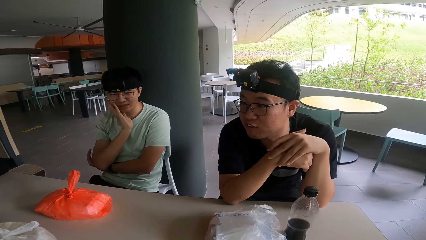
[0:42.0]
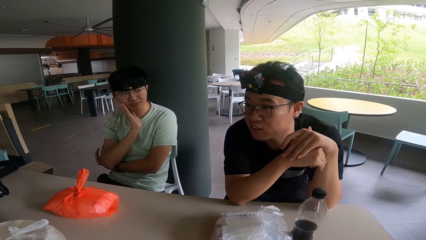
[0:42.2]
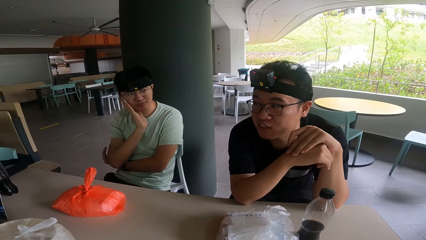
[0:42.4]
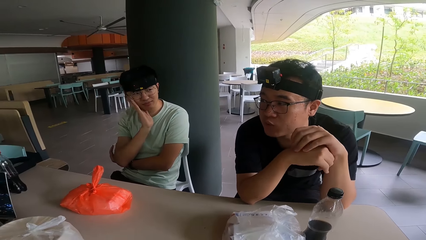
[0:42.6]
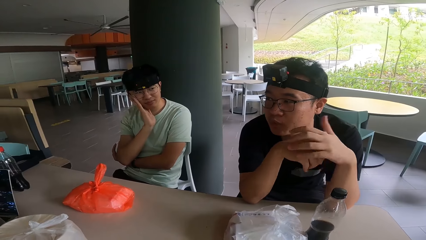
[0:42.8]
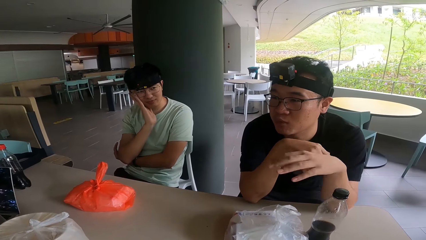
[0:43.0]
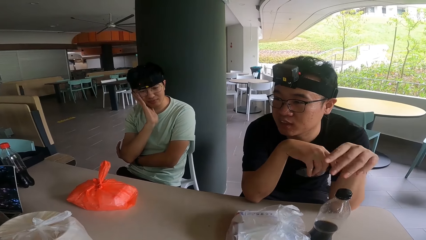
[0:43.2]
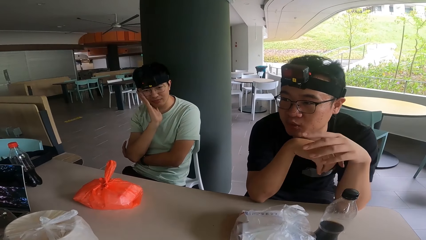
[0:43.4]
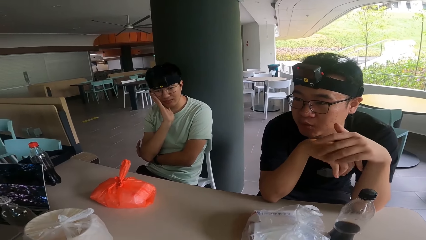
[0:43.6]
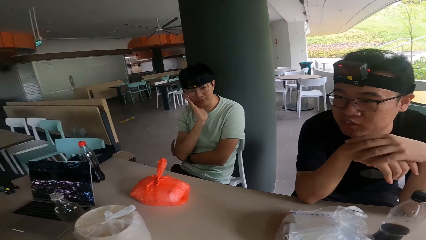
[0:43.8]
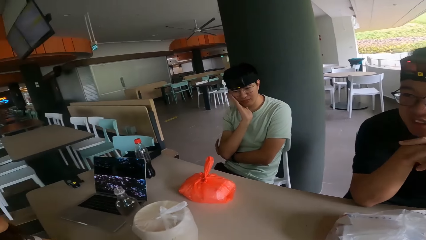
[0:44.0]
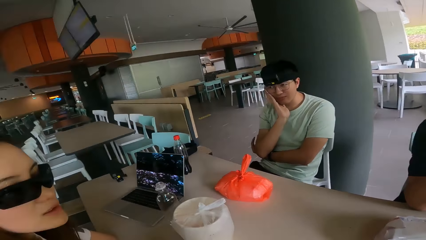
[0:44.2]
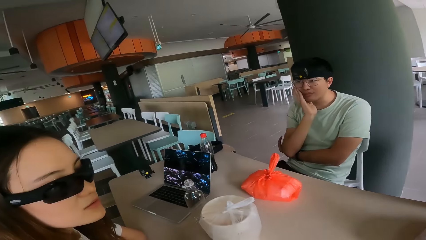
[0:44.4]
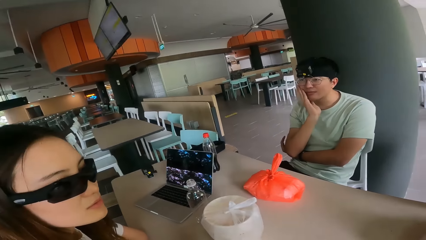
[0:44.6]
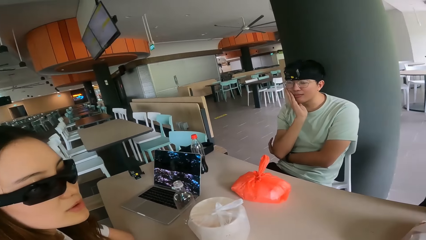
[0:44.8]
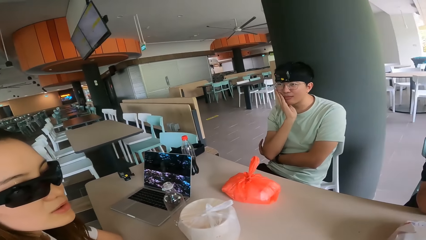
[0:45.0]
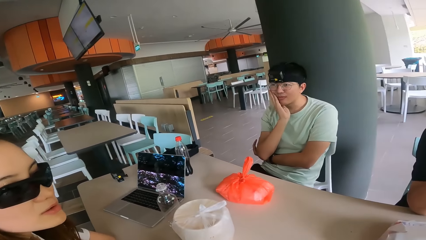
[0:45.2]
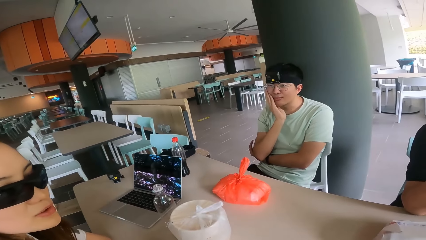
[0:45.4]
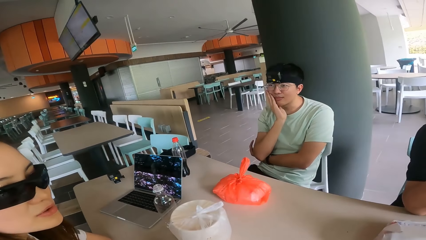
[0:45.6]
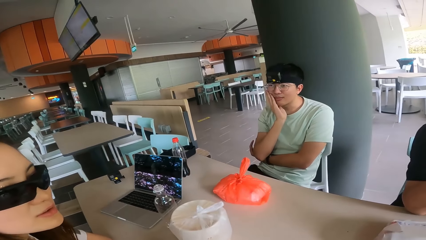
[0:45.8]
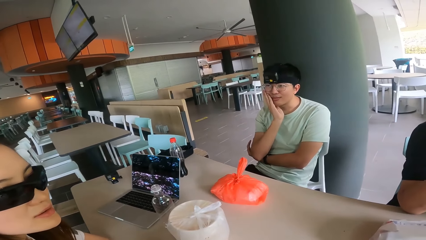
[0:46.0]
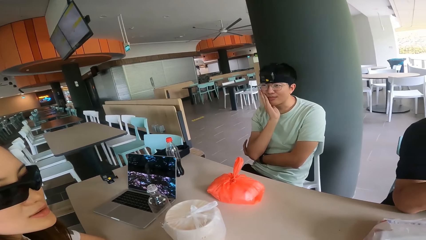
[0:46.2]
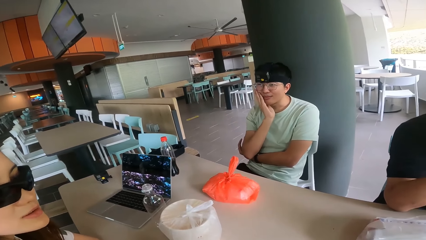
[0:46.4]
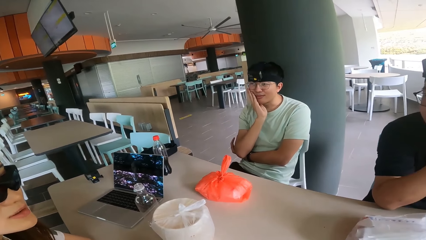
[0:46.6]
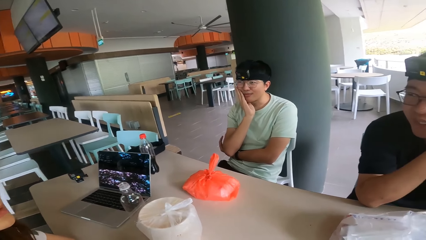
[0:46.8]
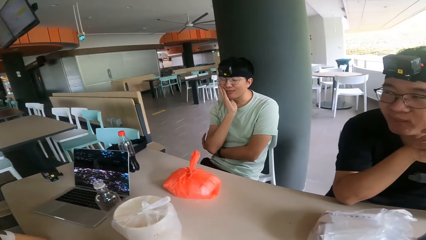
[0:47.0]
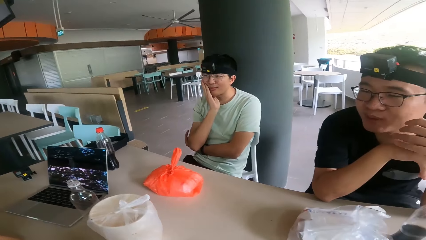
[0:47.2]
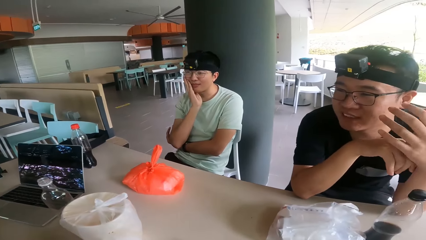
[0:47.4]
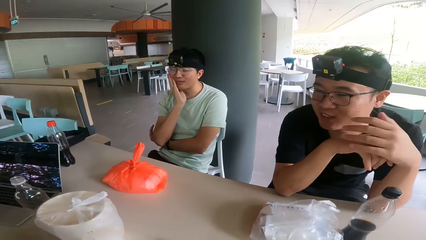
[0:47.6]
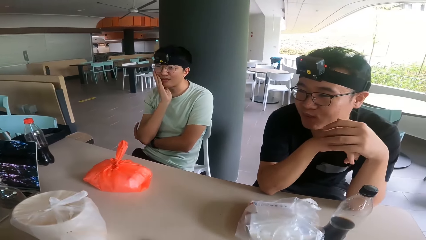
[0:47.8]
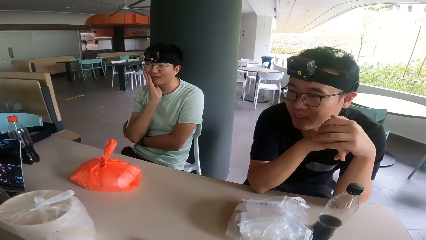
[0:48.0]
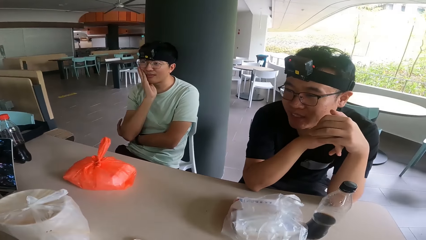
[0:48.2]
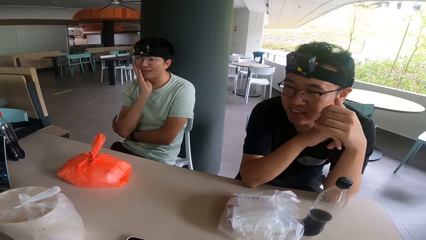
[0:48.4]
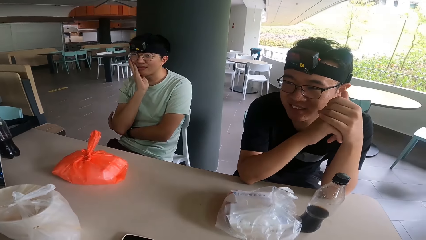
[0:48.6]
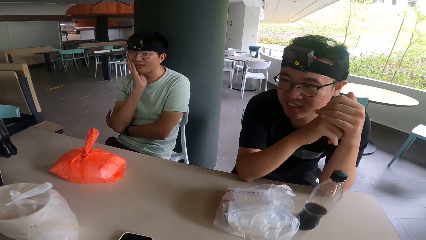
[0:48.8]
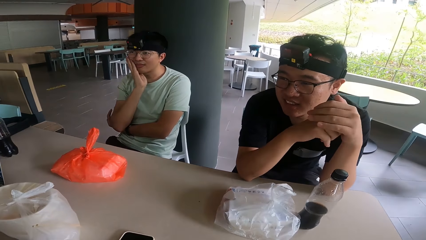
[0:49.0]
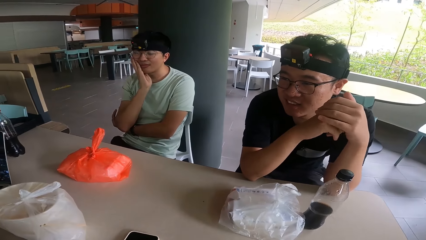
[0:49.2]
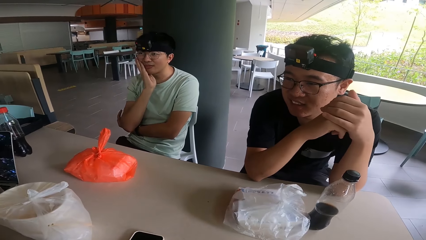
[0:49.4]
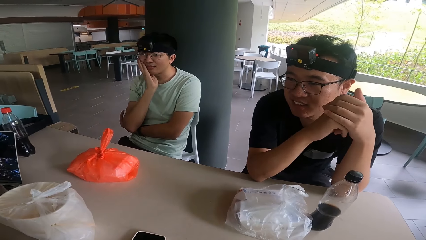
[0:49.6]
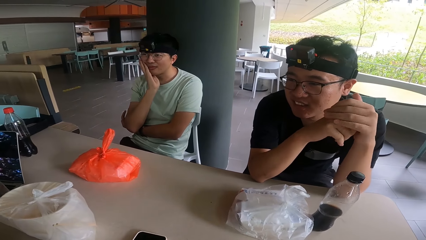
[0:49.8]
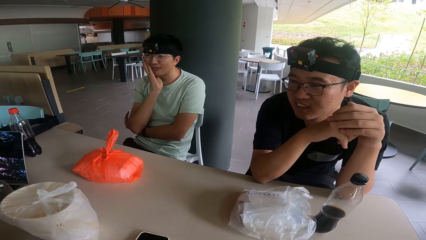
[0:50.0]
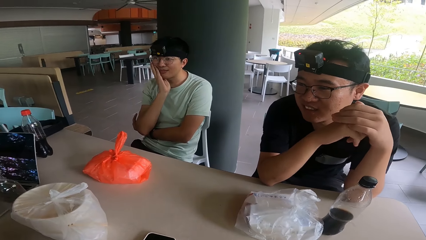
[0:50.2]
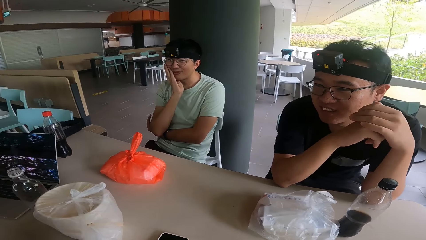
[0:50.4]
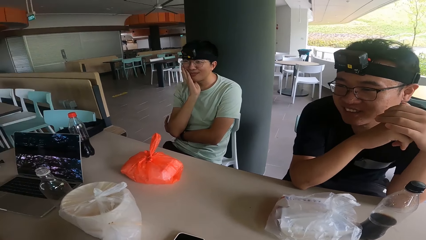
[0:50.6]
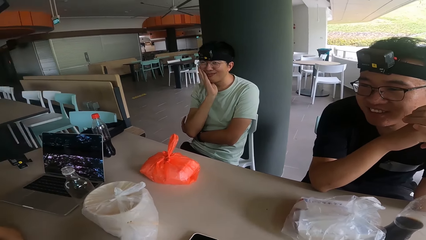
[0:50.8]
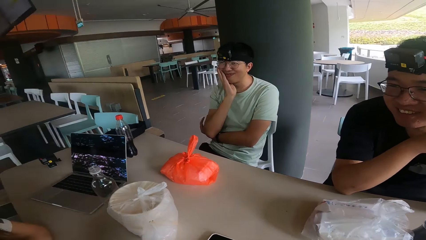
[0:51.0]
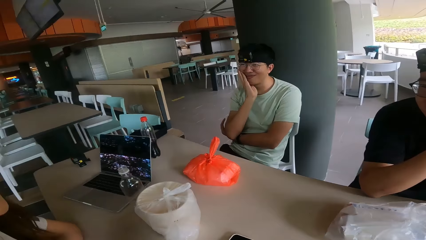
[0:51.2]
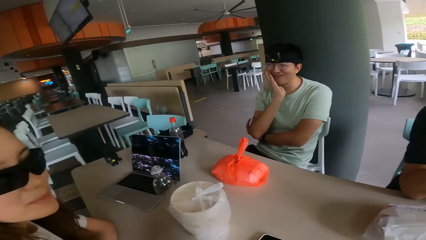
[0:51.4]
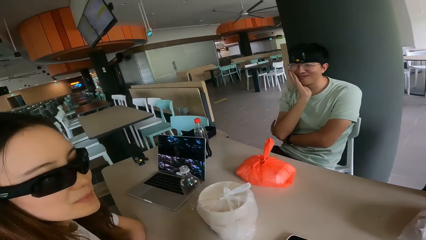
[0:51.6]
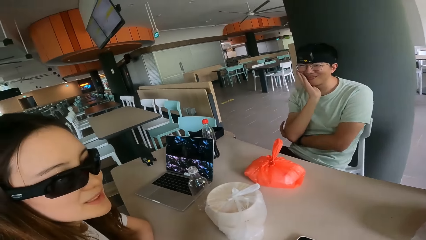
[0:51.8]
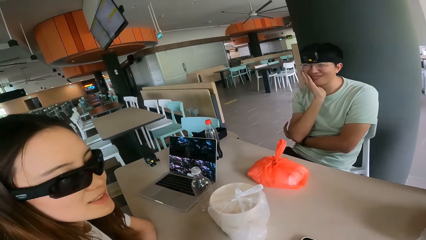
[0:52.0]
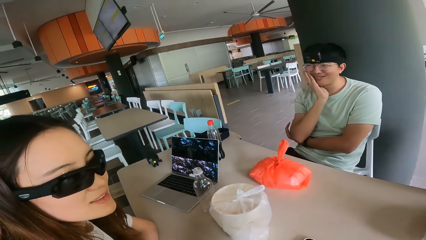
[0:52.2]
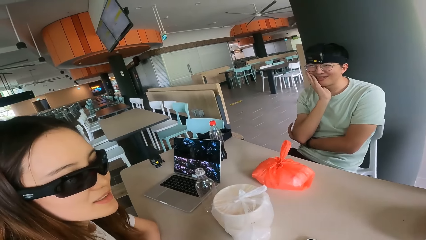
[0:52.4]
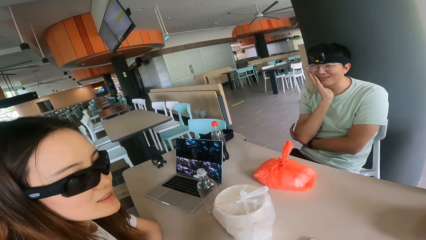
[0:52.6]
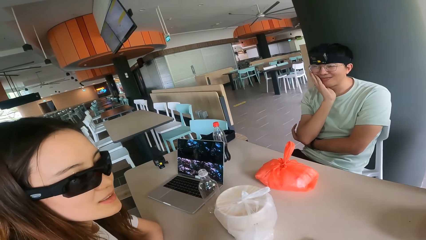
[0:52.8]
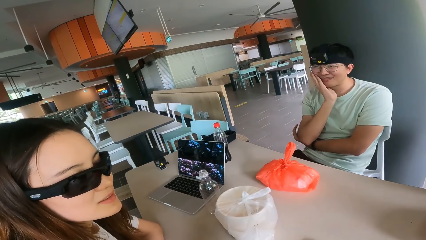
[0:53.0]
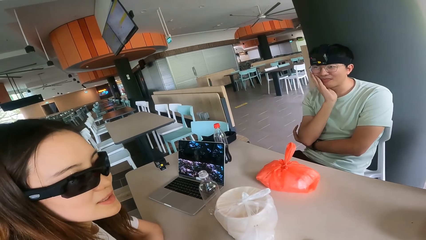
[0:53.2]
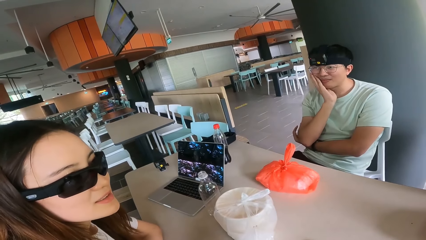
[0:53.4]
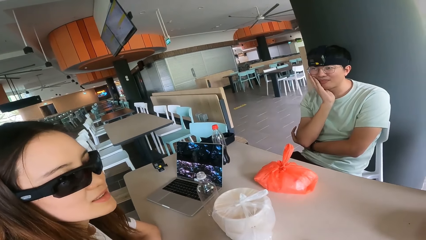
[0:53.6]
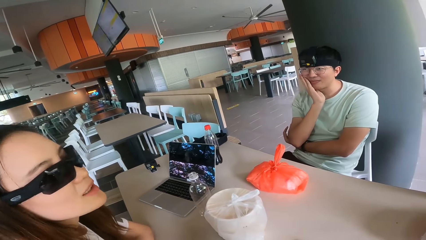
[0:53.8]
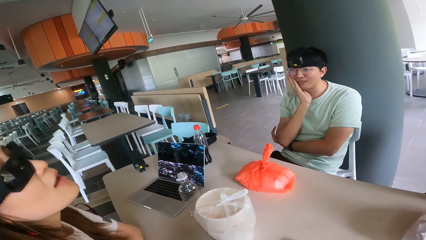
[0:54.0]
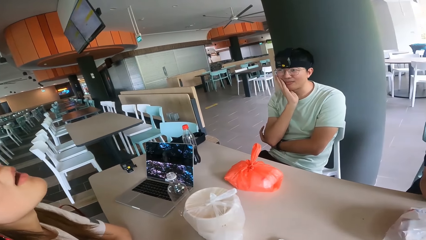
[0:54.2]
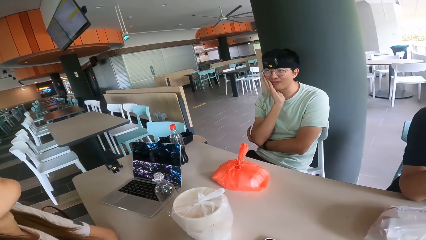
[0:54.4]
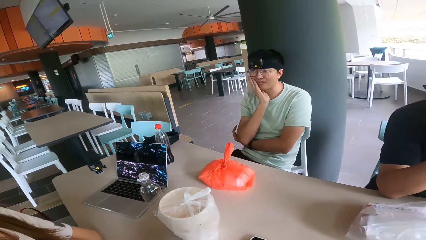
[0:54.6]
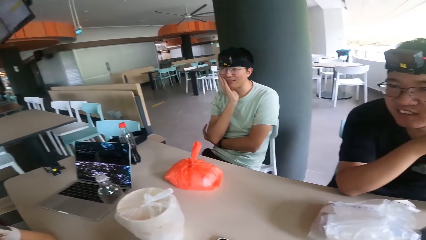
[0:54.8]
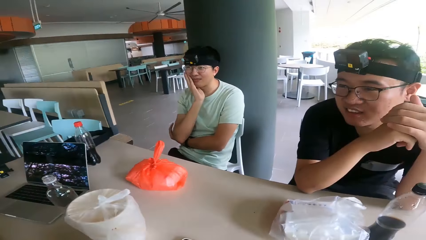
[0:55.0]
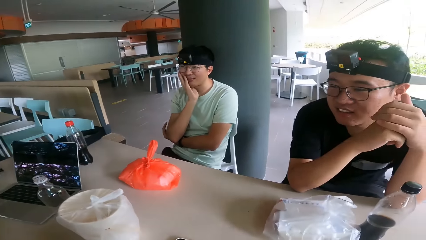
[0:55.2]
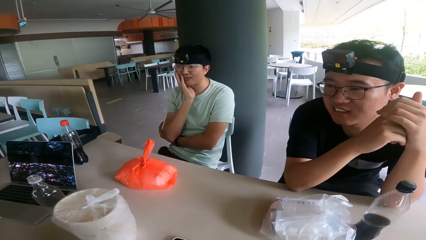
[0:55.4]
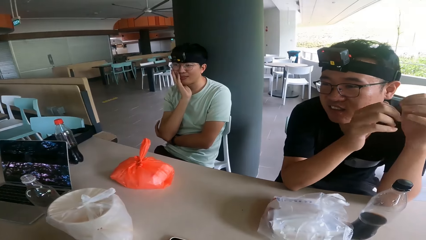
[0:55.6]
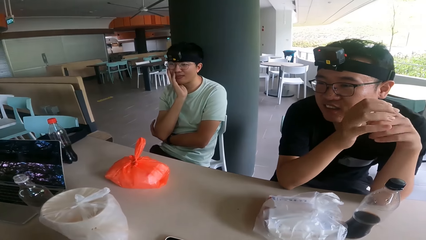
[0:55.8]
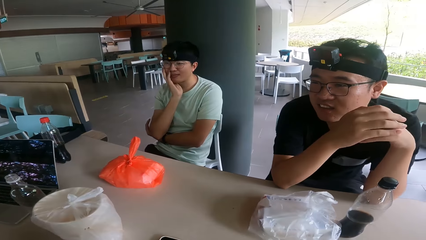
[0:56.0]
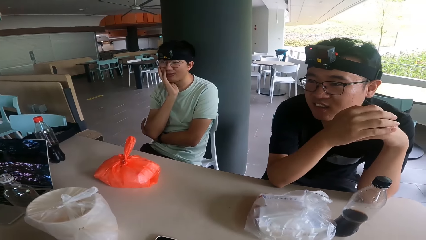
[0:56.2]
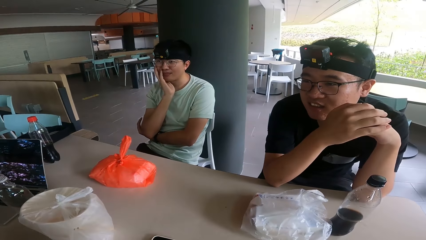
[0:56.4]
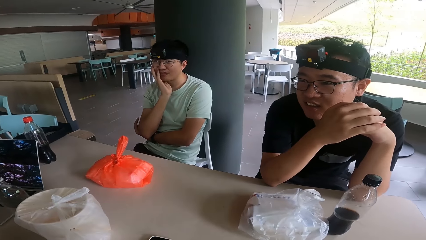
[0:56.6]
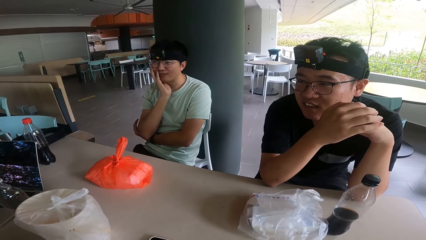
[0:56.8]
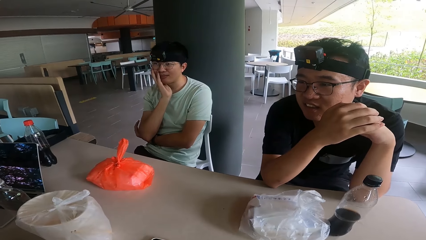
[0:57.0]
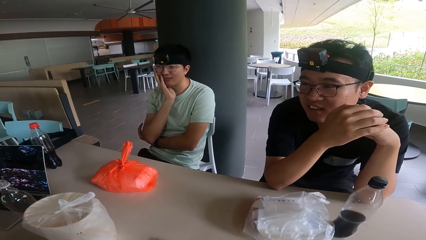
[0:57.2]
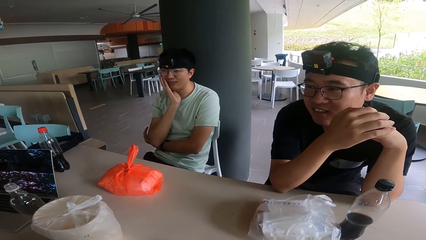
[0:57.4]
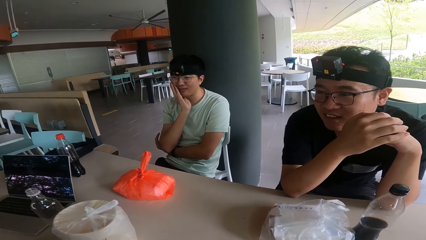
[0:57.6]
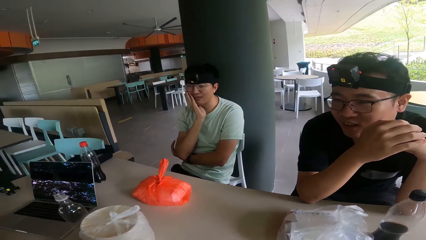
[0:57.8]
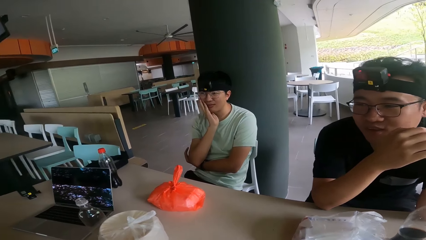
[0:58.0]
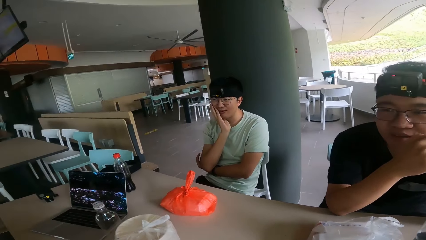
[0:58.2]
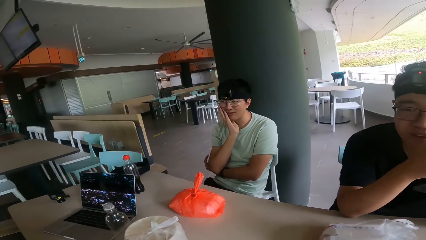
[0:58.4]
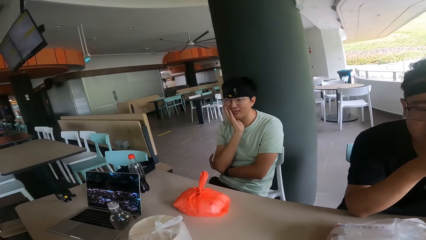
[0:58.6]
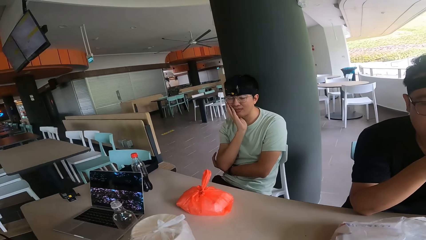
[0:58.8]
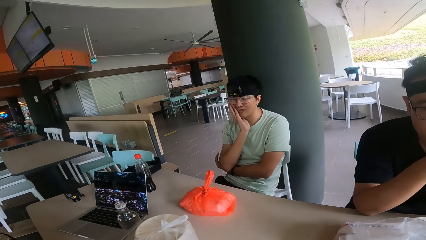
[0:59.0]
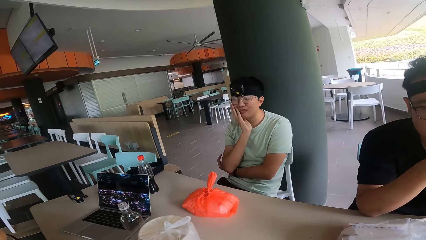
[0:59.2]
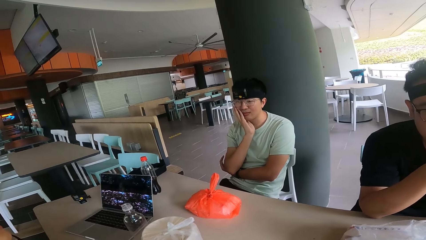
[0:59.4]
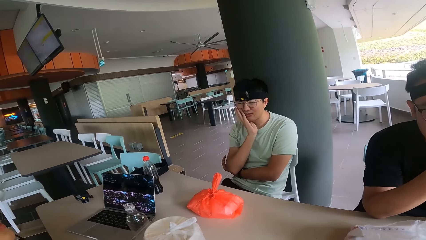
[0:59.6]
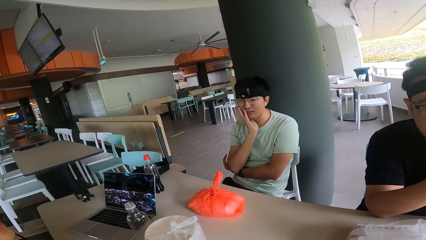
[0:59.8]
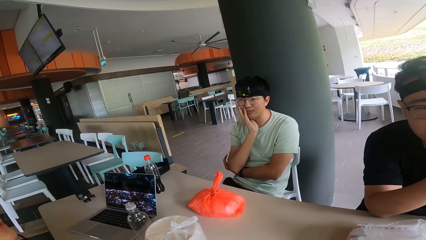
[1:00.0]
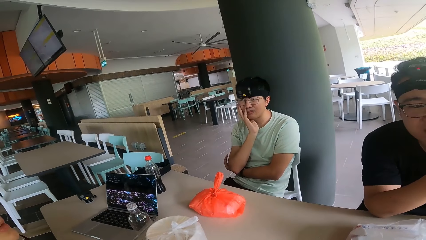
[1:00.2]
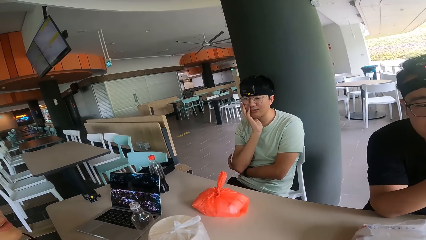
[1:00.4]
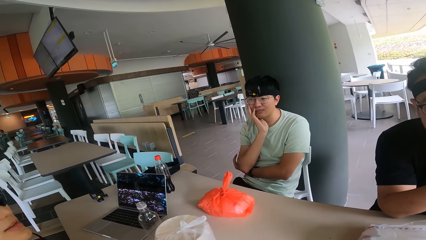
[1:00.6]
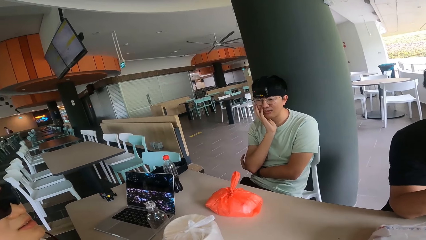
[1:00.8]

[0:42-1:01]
A man puts his hand on his face. Another man converses. A woman converses. The other man converses. The woman converses. The woman looks up. The other man looks at the lady. The first man nods his head.
